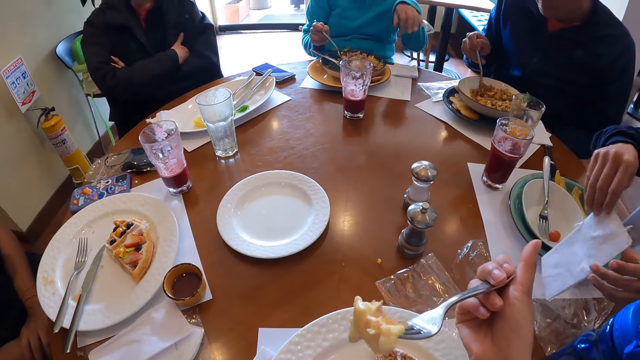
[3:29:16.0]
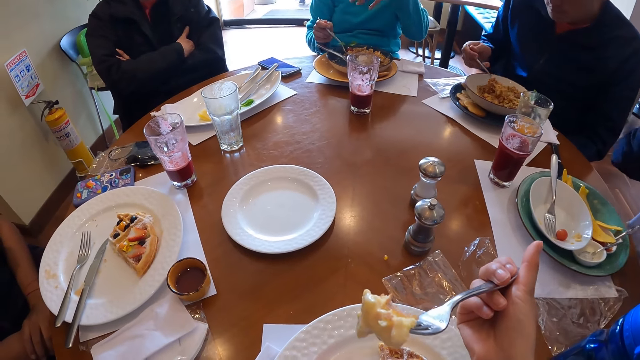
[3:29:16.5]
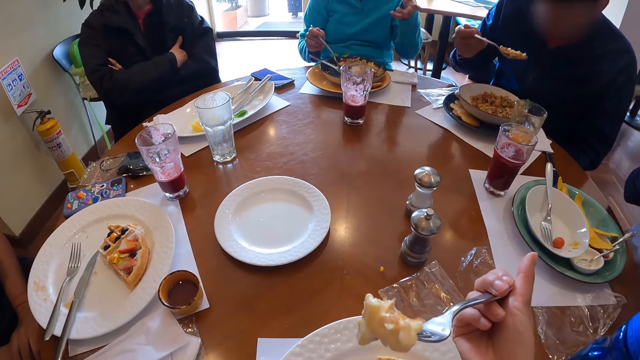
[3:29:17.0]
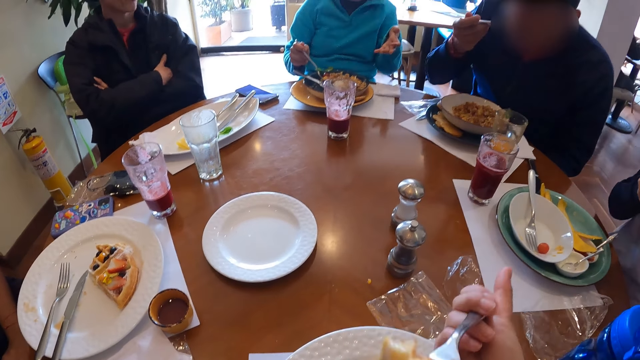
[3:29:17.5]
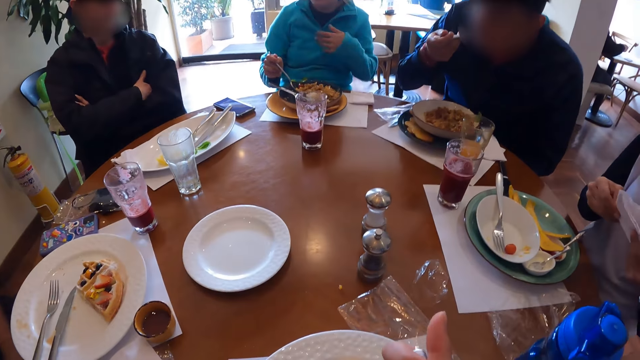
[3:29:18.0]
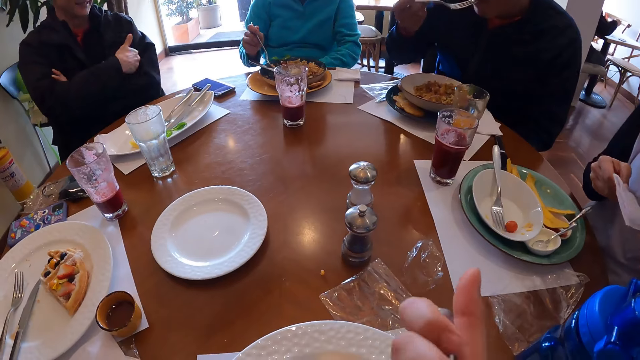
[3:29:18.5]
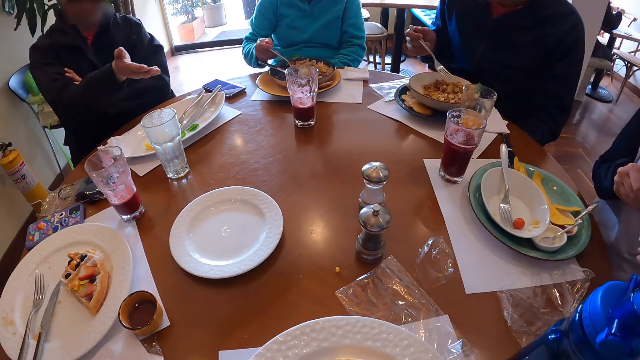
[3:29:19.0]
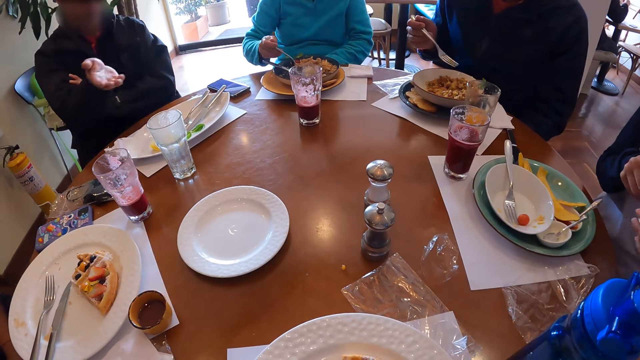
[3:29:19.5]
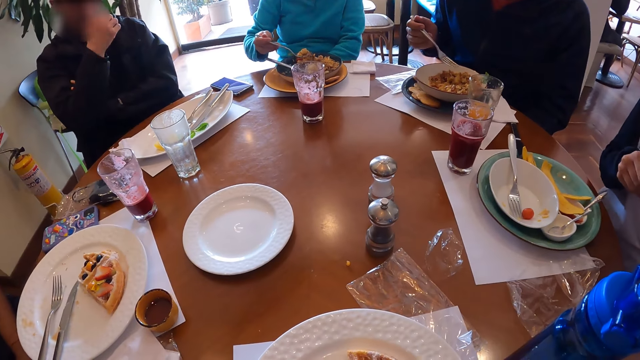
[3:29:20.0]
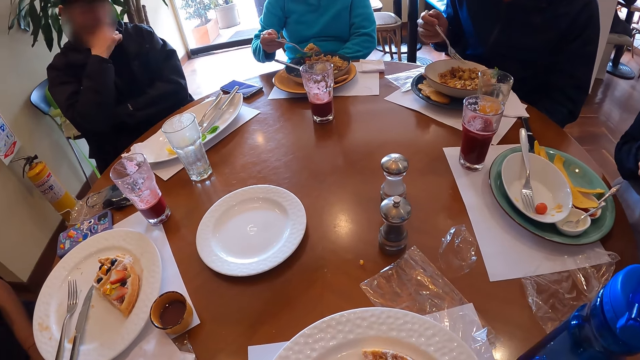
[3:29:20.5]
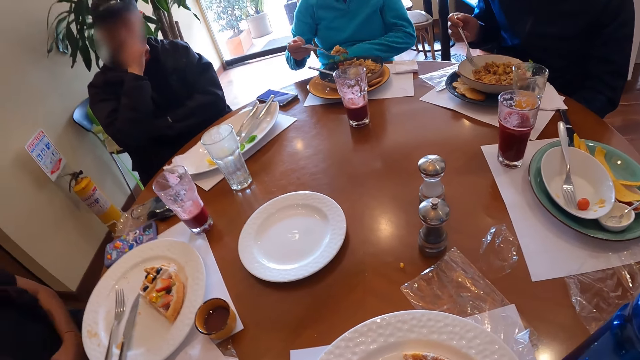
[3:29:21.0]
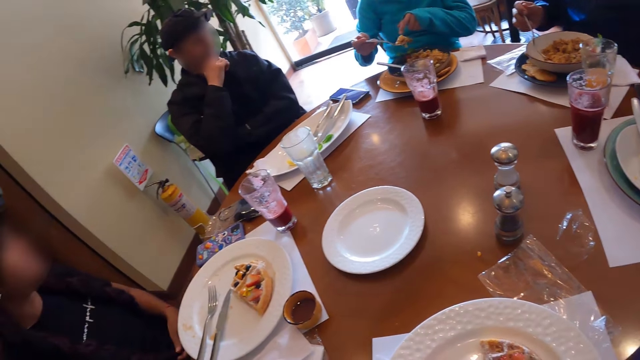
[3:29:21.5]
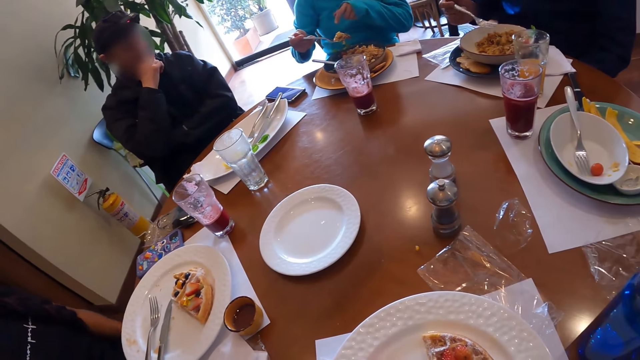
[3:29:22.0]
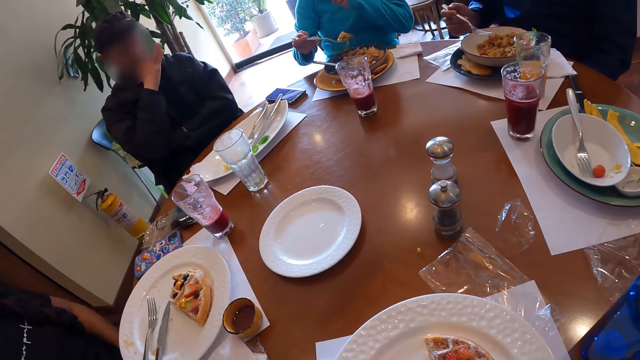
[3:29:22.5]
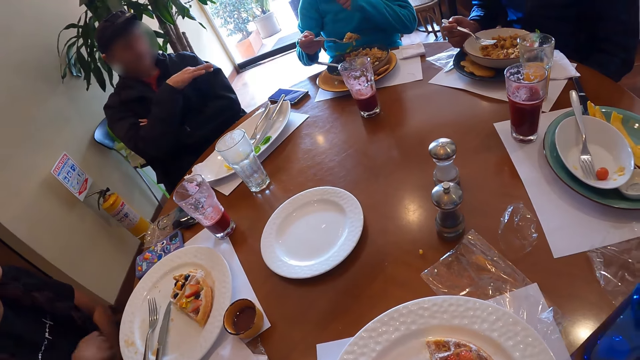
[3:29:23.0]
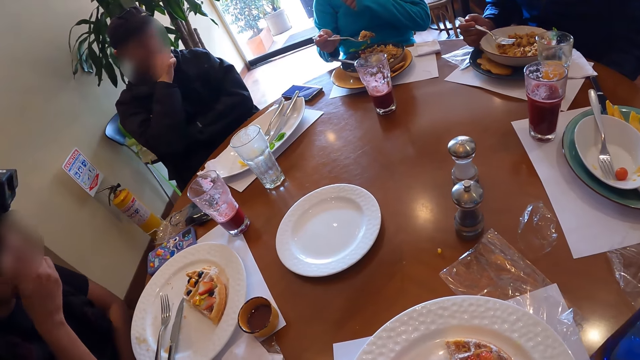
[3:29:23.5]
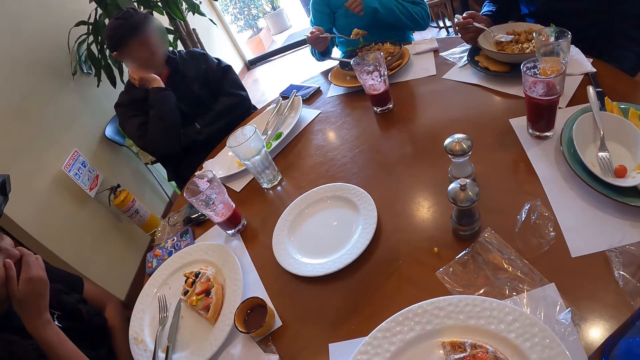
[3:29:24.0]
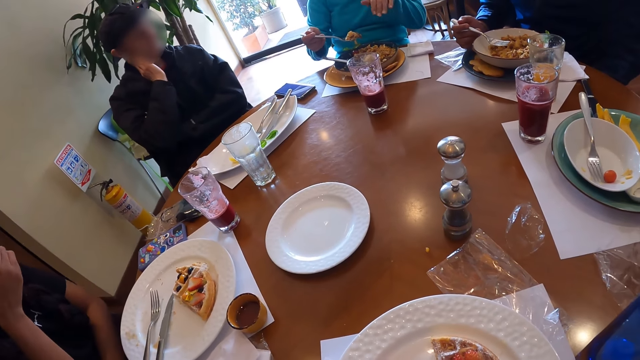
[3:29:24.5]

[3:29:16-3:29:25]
A woman holds the serviette with both hands. Another woman speaks with gestures. The camera wearer eats the waffle with the fork in her right hand. A man speaks with gestures. A third woman eats the rice from the plate with the fork in her right hand.

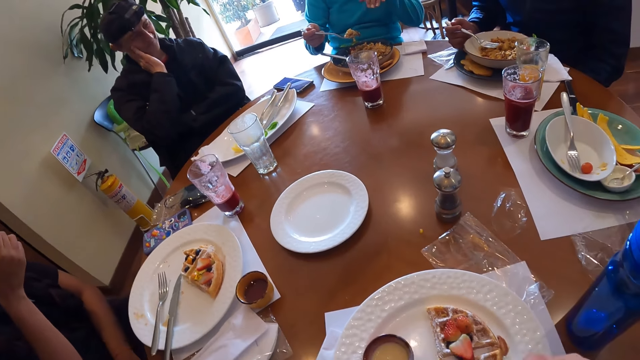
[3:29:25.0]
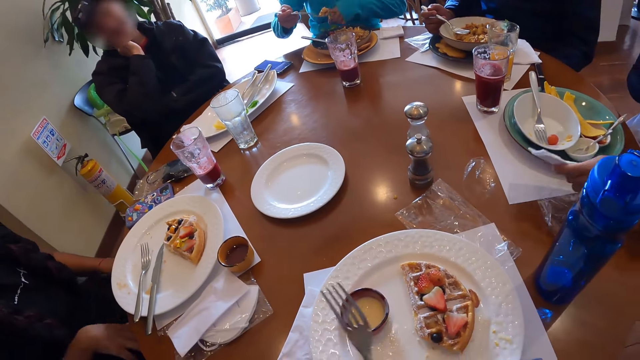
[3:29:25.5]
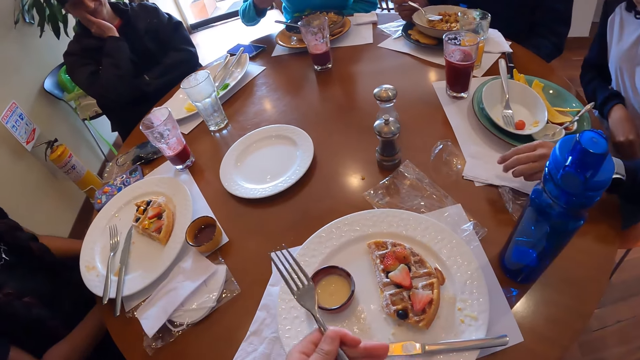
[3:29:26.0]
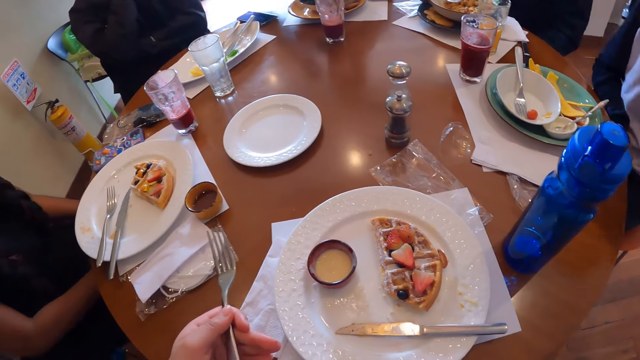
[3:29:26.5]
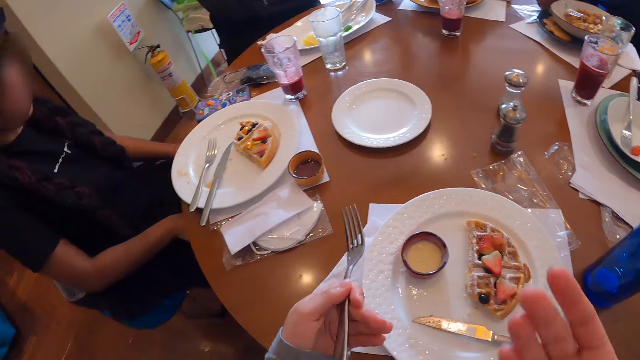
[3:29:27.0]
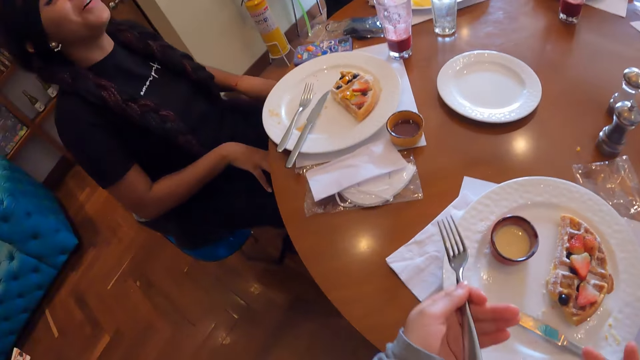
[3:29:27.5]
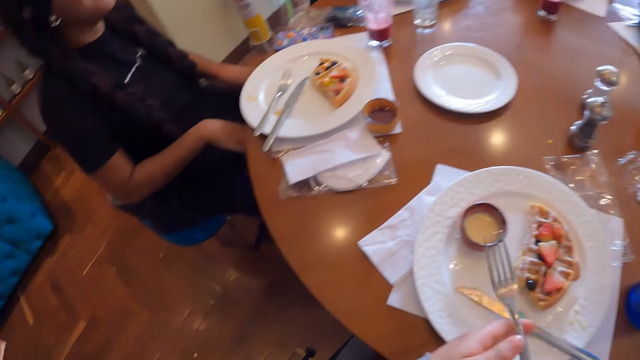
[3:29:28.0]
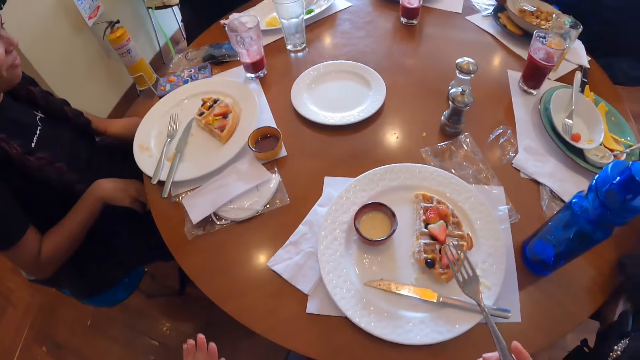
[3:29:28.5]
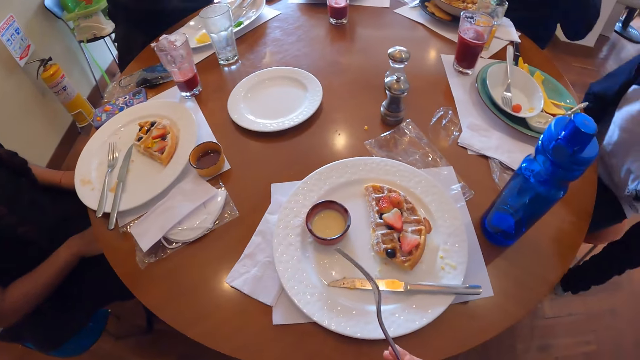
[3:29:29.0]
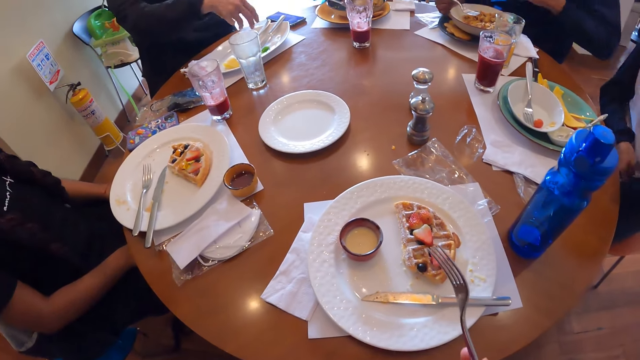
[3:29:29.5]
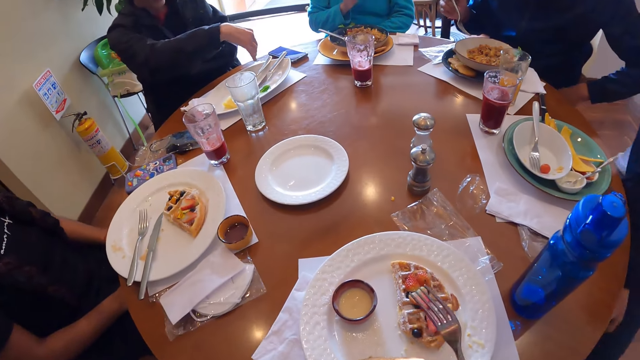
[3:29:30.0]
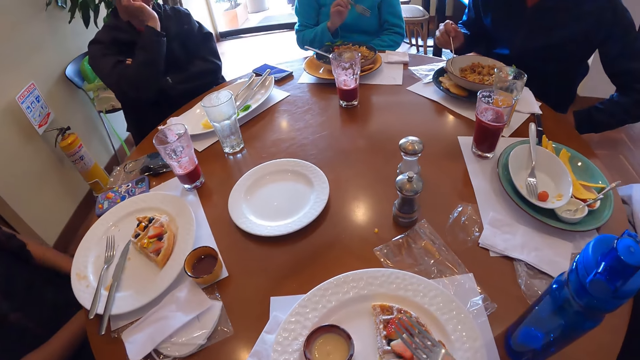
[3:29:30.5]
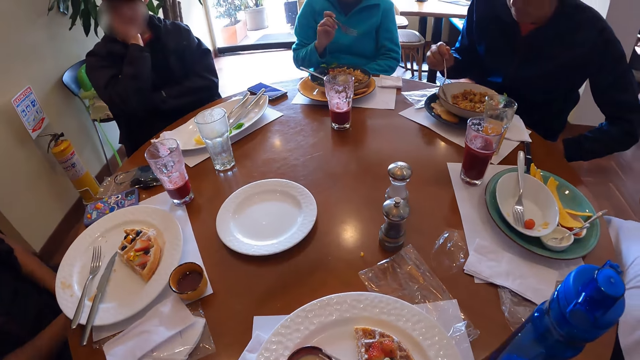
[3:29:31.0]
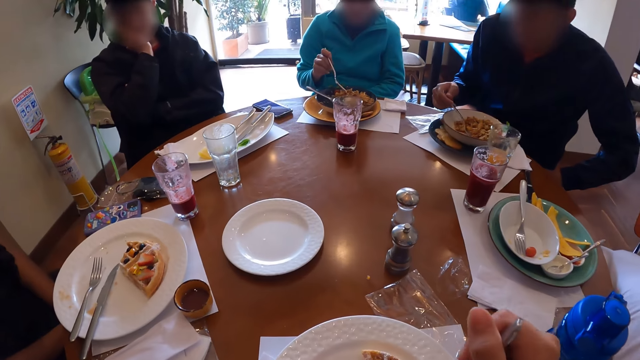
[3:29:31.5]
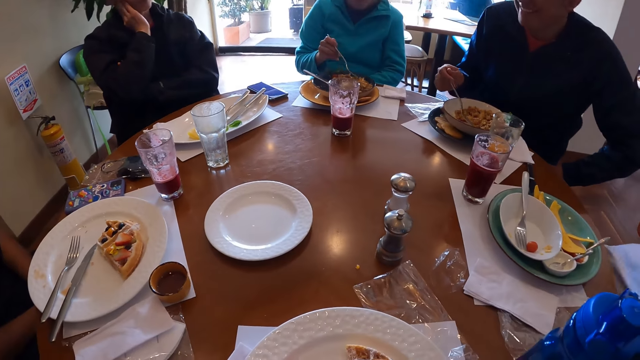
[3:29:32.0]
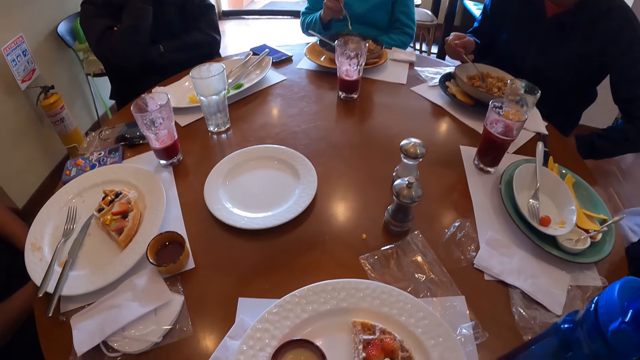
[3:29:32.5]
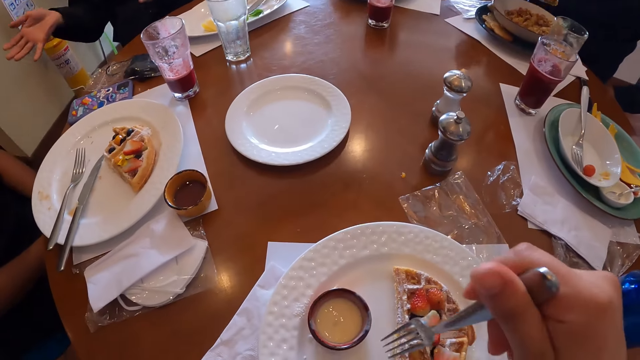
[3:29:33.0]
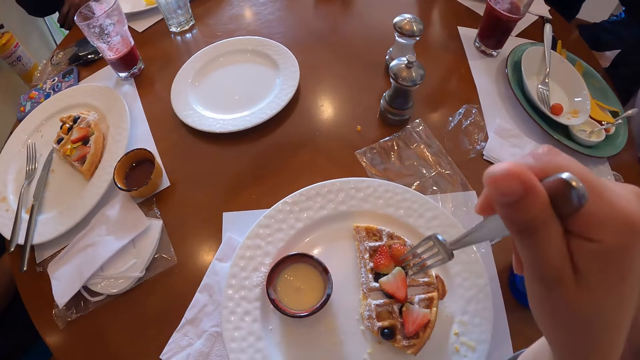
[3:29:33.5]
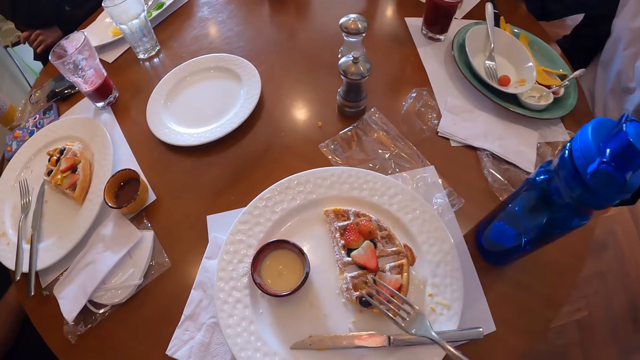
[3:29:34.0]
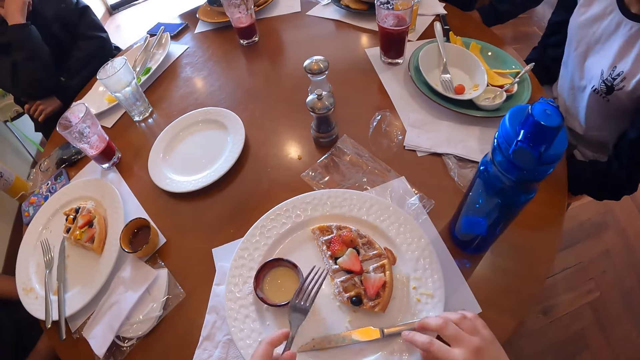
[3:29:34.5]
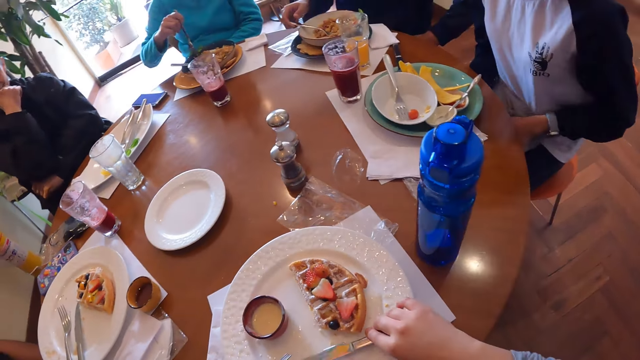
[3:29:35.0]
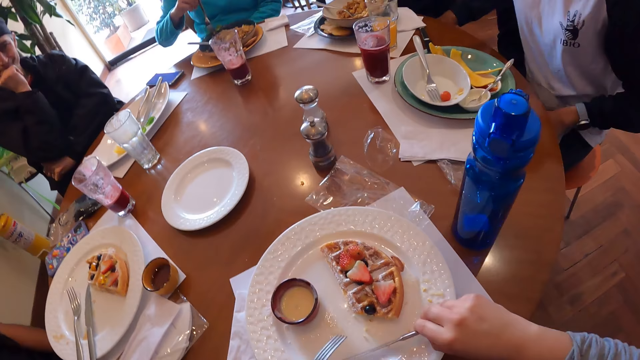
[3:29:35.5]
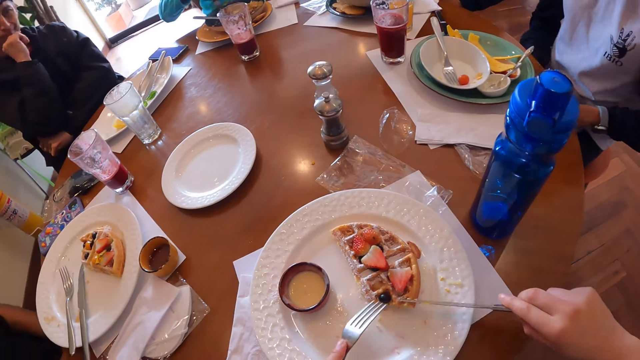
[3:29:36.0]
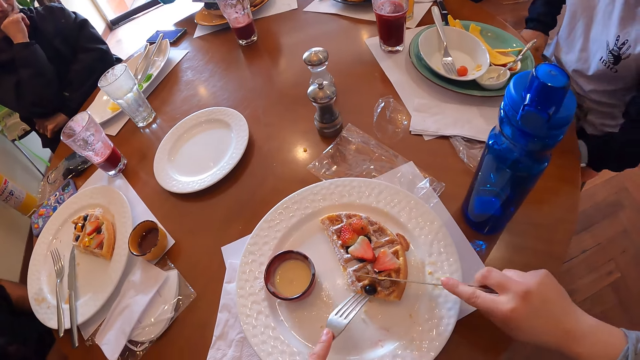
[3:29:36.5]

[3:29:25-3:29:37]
The camera wearer passes the fork in her right hand to her left hand. The woman drops the serviette on the tablemat with her left hand. The camera wearer speaks with gestures. She passes the fork in her left hand to her right hand. A man eats frittata from the plate with the fork in his right hand. The camera wearer passes the fork in her right hand to her left hand. She picks up a knife on the plate on the tablemat. The man drops the fork in his plate with his right hand.
